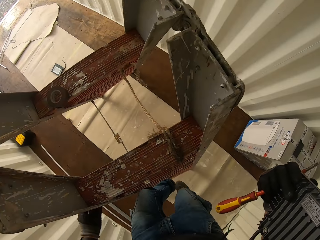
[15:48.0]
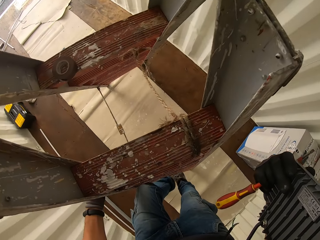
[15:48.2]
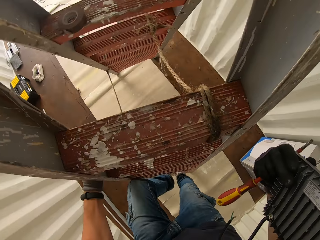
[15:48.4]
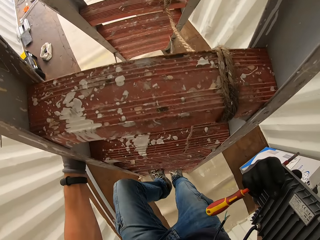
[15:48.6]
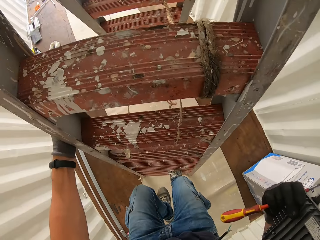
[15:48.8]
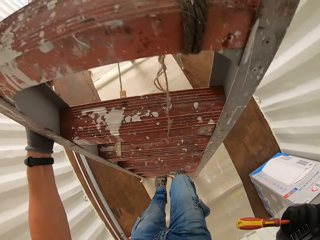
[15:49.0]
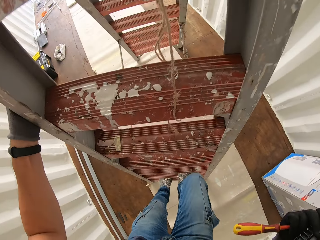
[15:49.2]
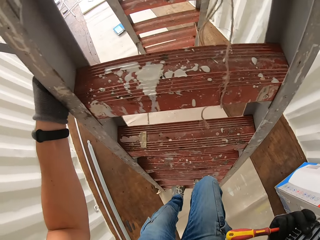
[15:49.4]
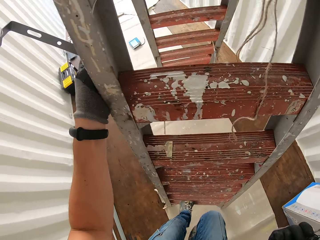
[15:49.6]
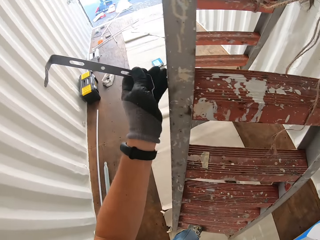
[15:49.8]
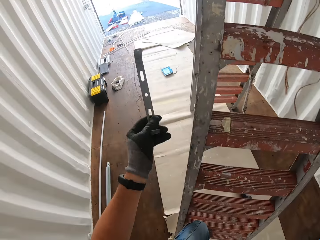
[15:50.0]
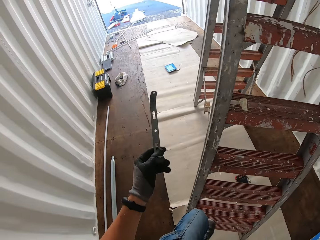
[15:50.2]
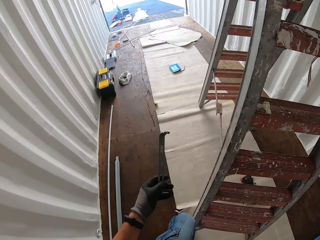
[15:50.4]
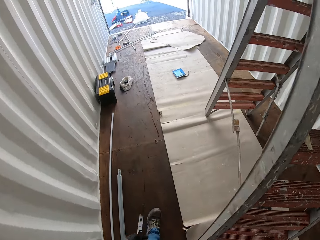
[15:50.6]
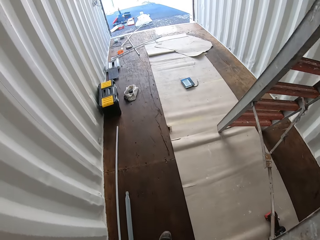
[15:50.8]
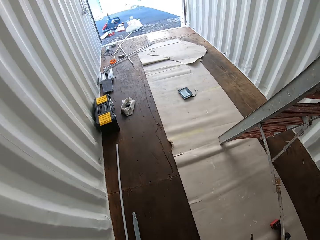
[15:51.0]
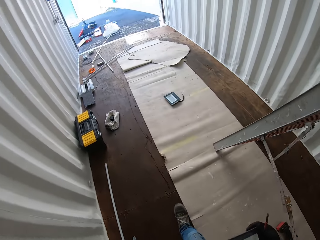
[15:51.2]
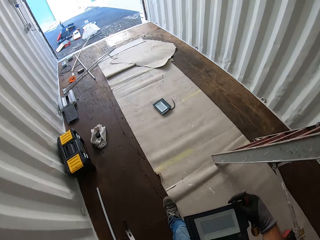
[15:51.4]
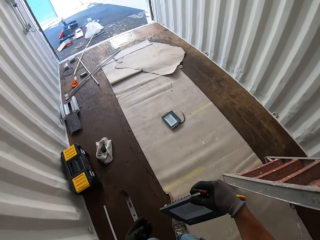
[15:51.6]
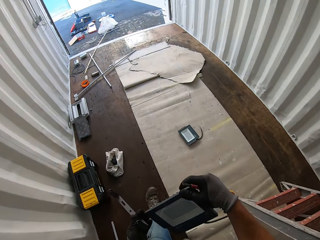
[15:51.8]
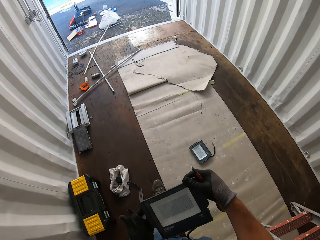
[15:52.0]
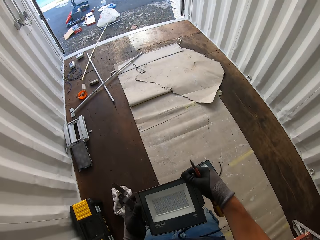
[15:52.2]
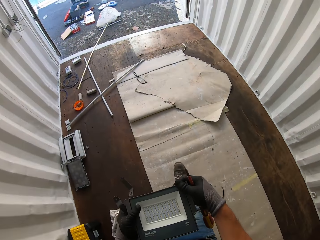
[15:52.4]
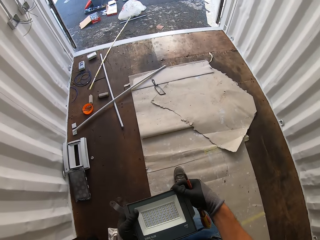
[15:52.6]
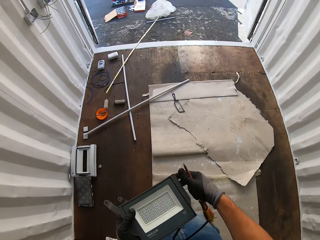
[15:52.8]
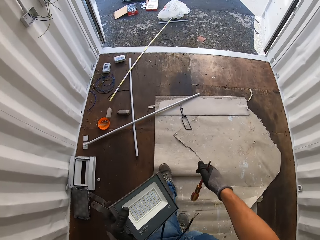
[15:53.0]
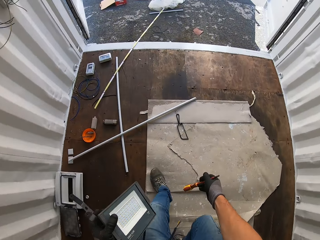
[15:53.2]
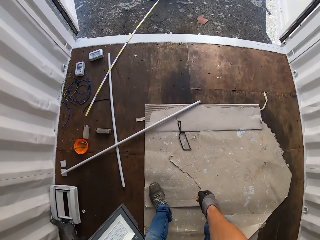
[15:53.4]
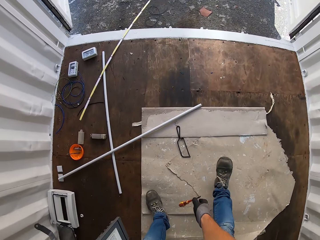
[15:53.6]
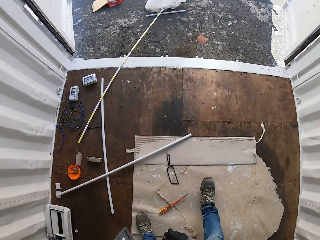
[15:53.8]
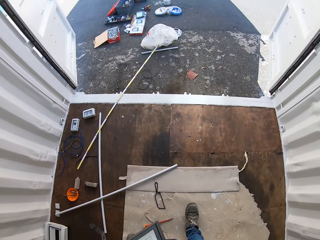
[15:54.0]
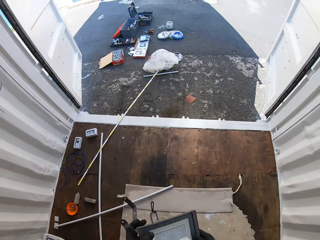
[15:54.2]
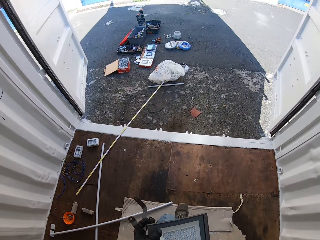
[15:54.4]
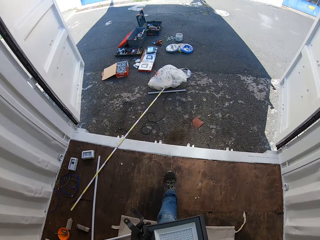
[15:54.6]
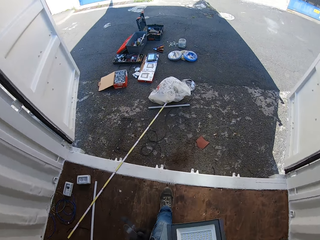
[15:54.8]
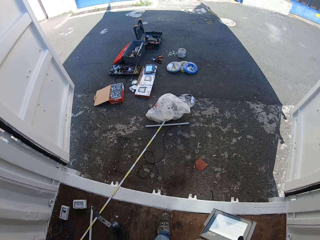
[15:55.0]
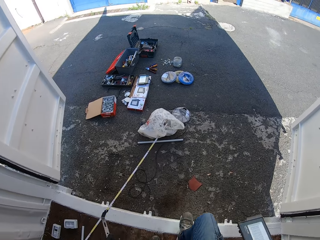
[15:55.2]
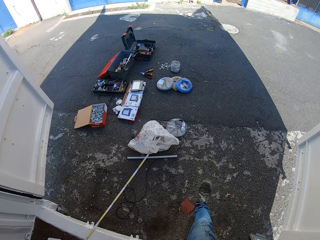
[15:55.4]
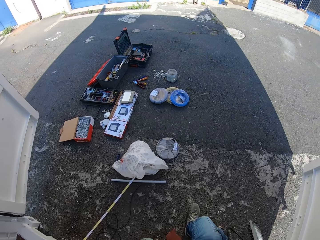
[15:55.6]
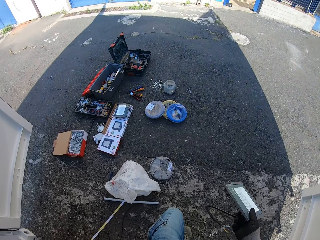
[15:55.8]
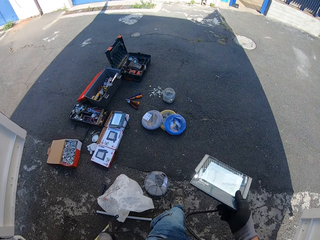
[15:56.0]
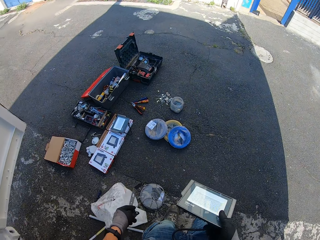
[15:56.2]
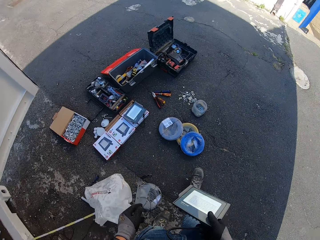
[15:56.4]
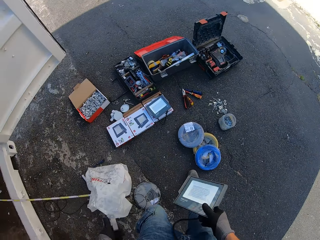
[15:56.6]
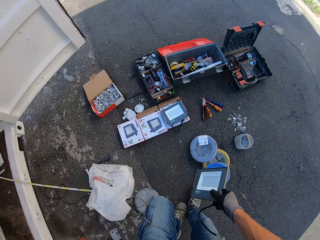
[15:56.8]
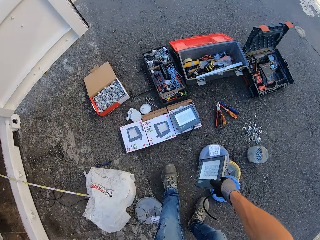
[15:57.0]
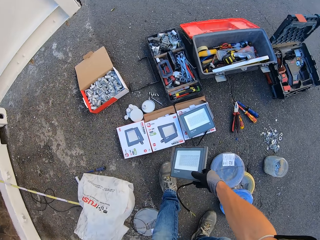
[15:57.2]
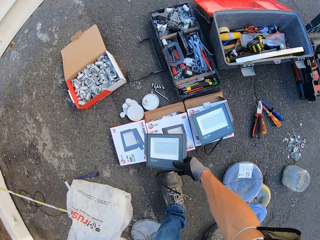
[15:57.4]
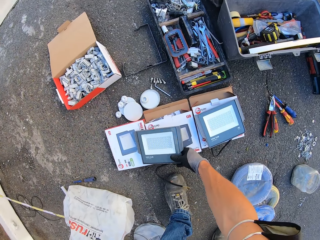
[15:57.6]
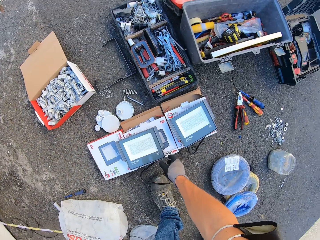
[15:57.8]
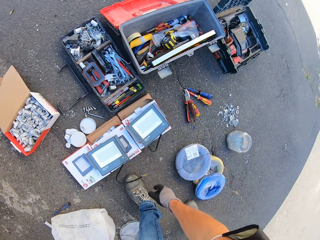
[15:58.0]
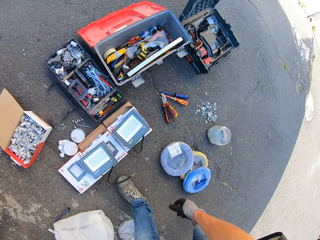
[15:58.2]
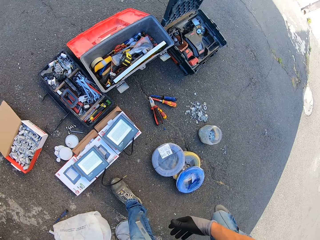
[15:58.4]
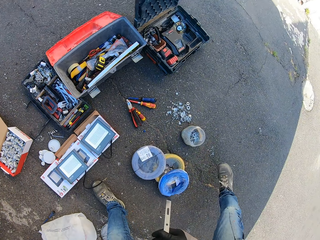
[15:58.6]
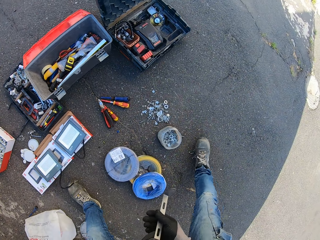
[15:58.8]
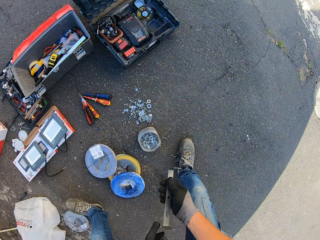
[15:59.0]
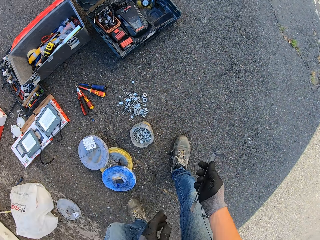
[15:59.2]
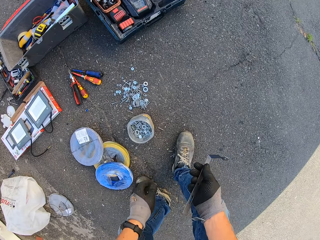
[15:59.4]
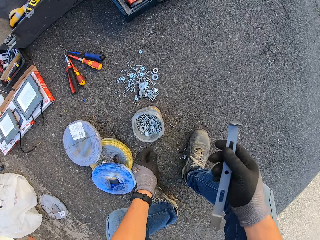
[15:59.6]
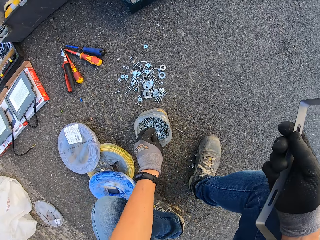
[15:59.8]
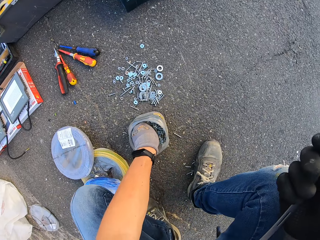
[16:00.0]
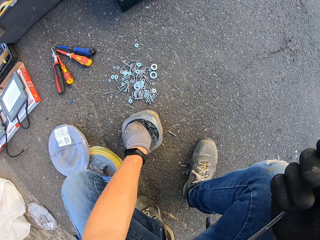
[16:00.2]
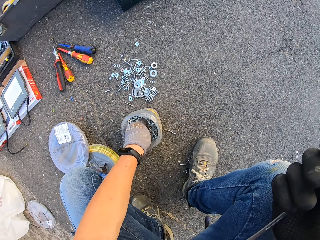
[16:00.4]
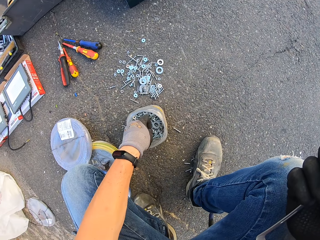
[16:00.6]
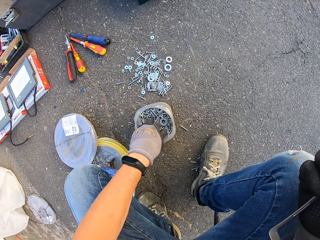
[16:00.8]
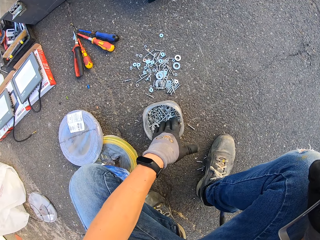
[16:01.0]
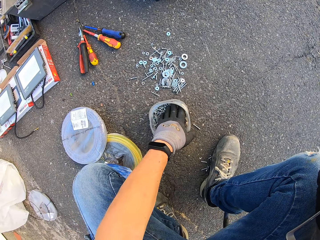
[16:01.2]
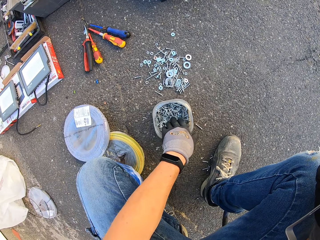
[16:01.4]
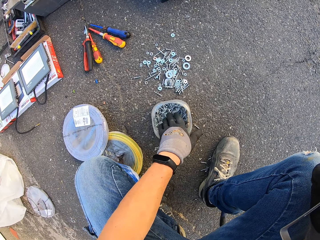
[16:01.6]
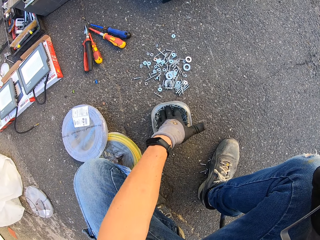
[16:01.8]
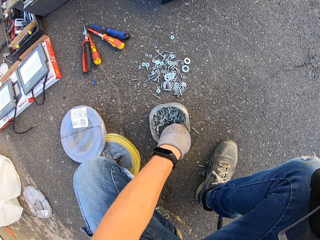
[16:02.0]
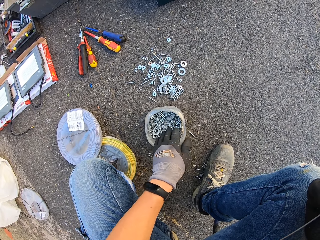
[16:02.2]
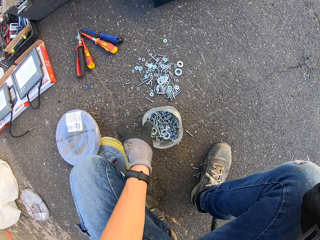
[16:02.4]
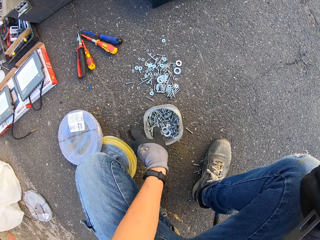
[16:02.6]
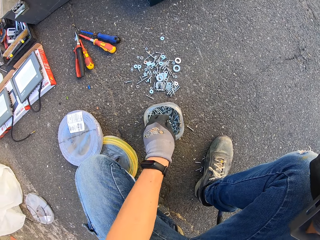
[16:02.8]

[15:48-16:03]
The camera wearer walks towards the exit with a panel light, a panel holder and a screwdriver, outside the Conex box. They drop the screwdriver on the ground. They hold the panel light and the panel holder. They walk to the exit with the panel holder and the panel light, outside the Conex box. They hold the panel holder. They put the panel light down. They bend down with the panel holder. They hold the panel holder. They scout inside the screw container.

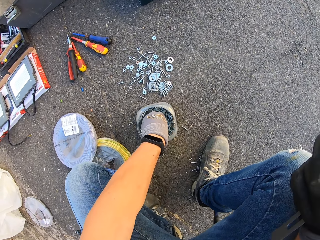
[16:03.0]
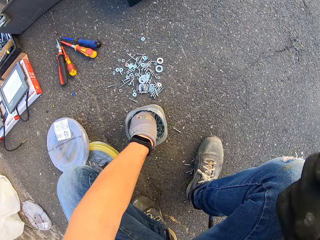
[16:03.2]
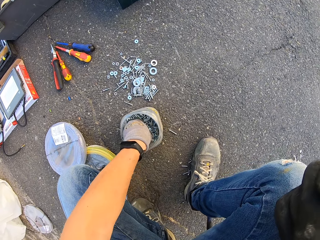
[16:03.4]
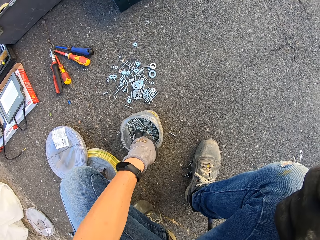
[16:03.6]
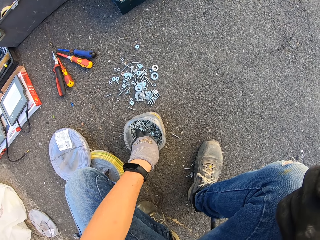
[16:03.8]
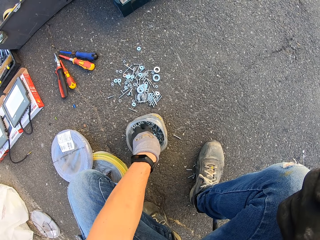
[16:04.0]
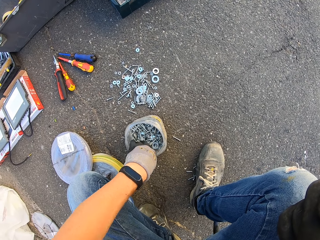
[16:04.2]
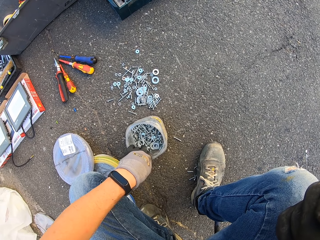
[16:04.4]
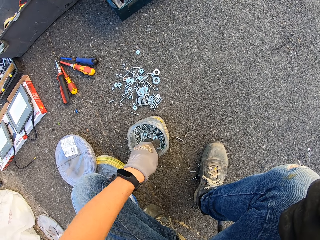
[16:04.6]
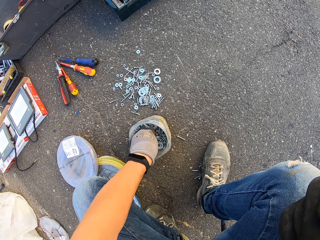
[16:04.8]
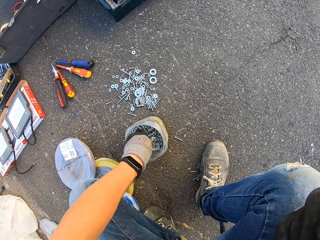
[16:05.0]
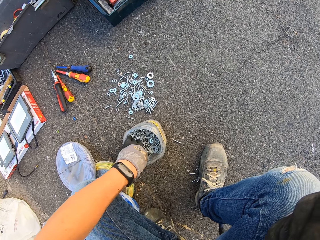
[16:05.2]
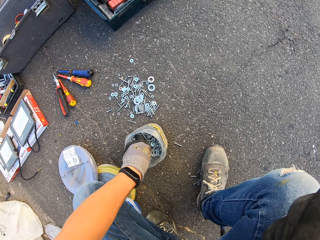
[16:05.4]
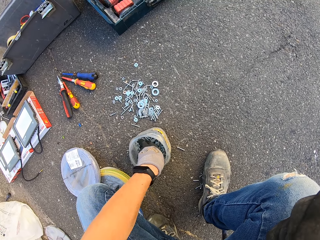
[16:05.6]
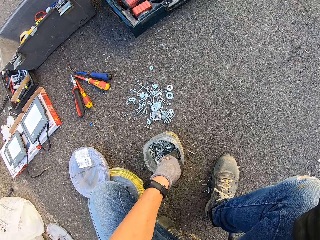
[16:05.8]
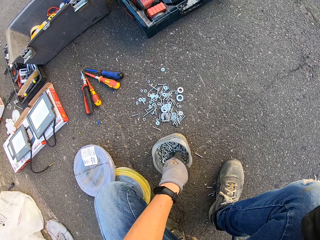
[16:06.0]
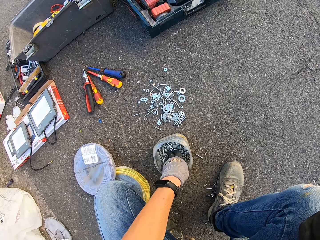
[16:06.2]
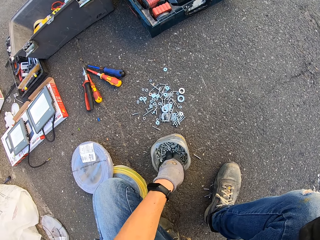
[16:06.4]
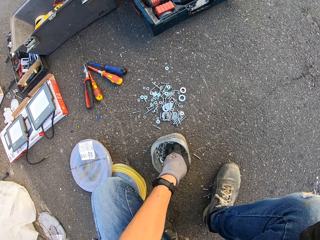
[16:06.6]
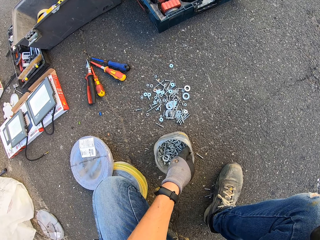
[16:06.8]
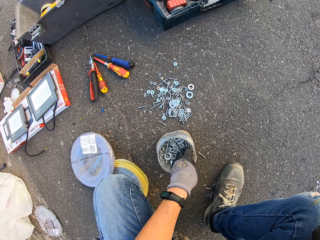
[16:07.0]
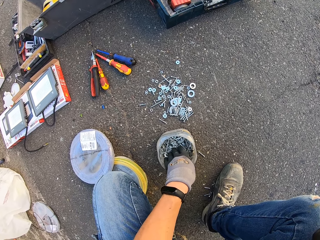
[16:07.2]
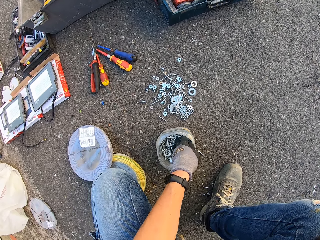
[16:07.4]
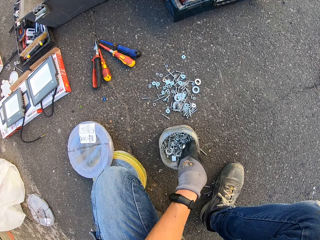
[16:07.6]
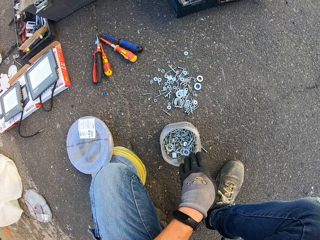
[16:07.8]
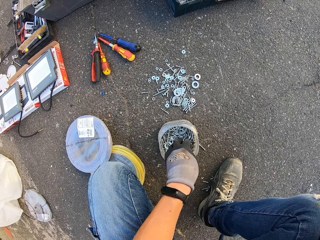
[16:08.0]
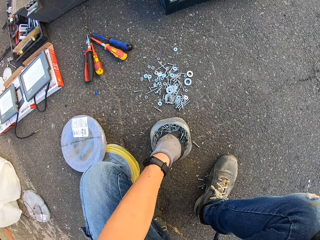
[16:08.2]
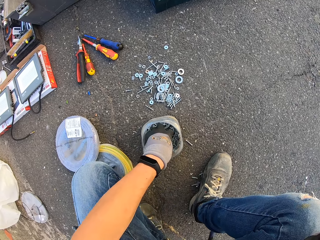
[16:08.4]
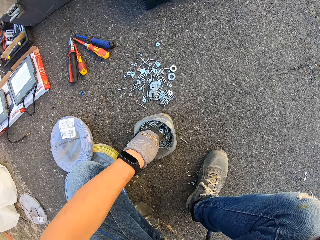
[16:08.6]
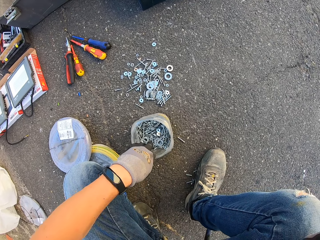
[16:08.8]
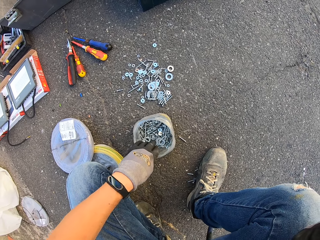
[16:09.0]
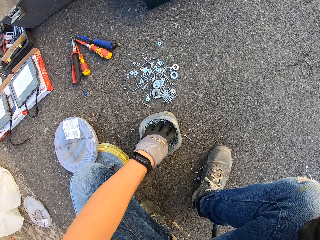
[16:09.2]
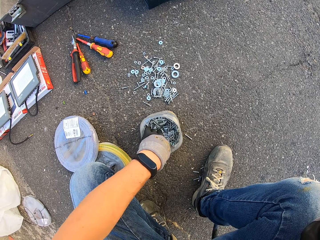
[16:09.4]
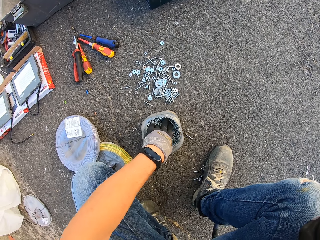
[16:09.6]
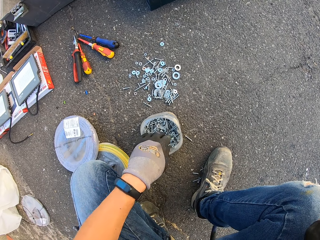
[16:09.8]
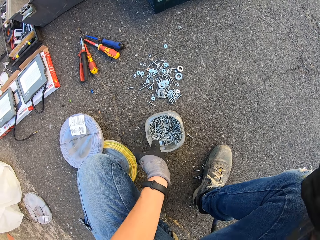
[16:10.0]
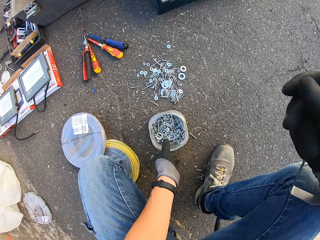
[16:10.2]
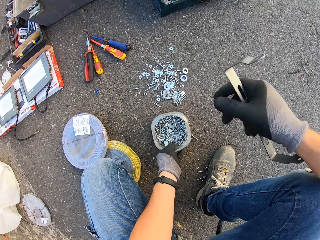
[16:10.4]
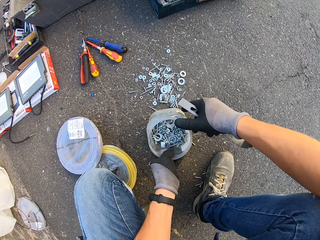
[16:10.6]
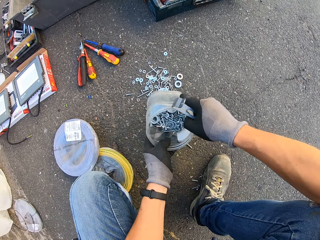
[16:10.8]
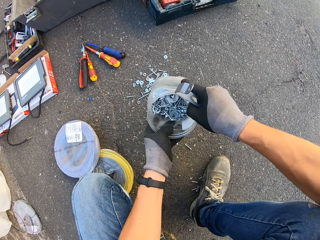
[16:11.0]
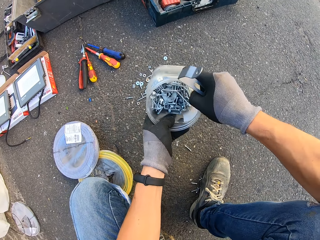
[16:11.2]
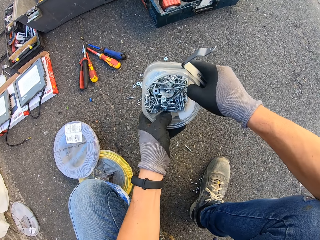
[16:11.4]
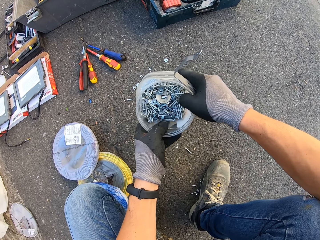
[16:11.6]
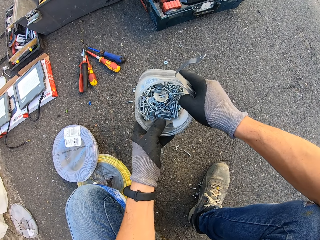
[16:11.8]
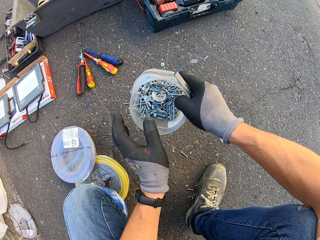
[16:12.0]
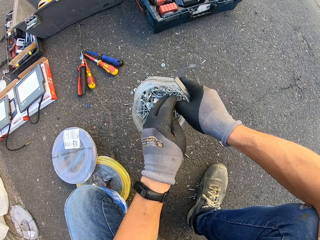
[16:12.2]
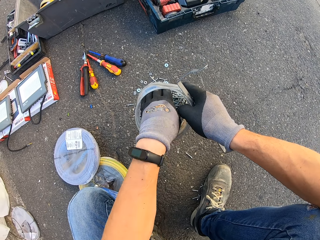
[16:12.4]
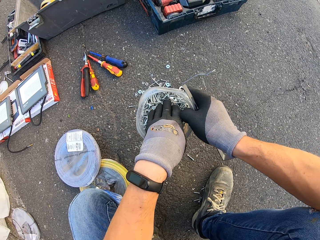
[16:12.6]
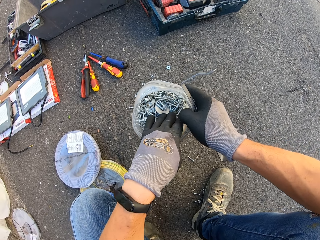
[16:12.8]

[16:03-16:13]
The camera wearer holds the panel holder. They grab the screw container. They shake the screw container. They hold the panel holder. They scout inside the screw container. They hold the panel holder.
